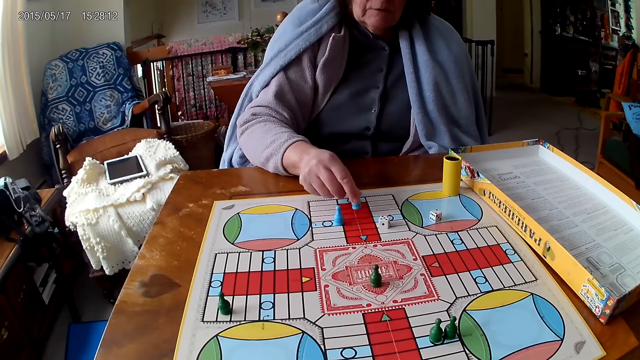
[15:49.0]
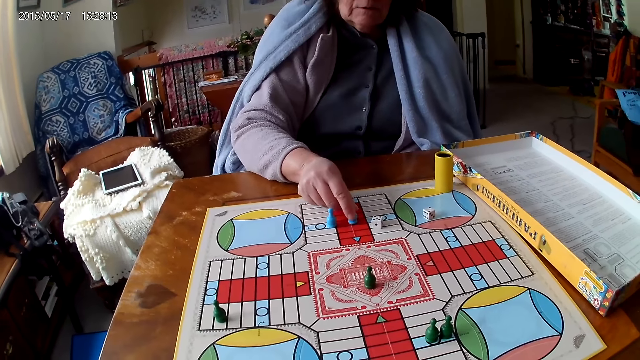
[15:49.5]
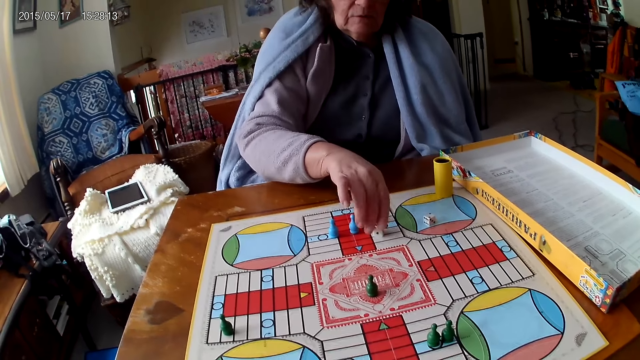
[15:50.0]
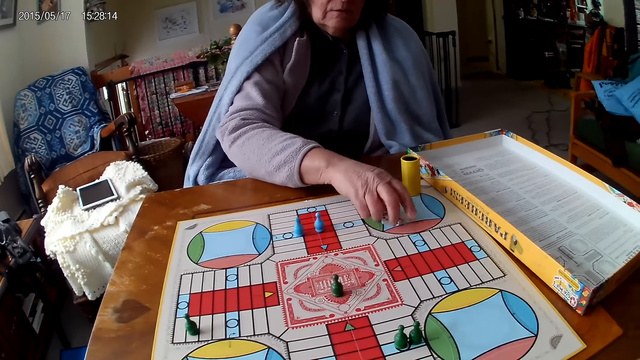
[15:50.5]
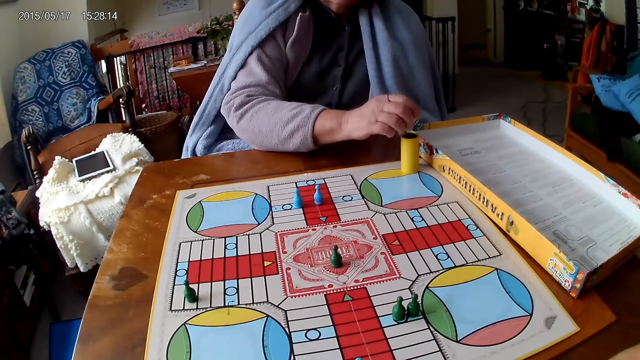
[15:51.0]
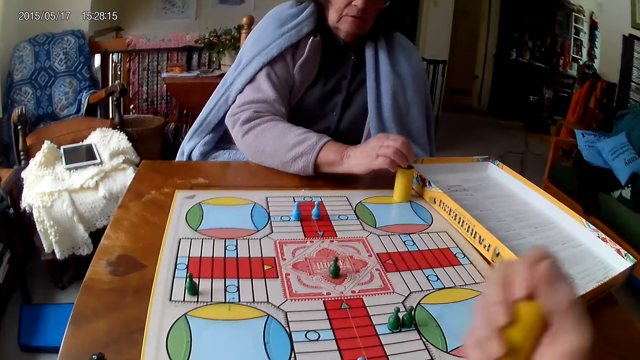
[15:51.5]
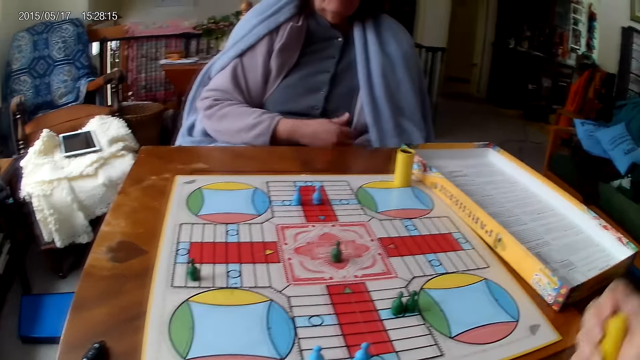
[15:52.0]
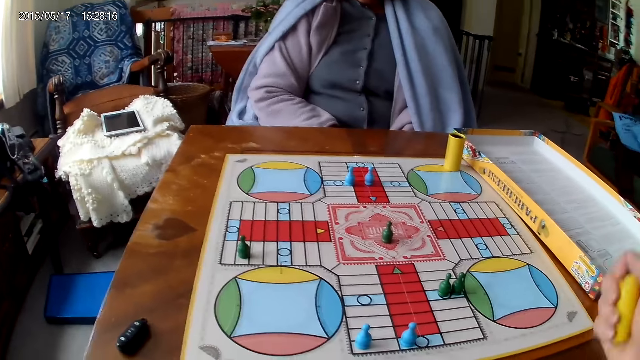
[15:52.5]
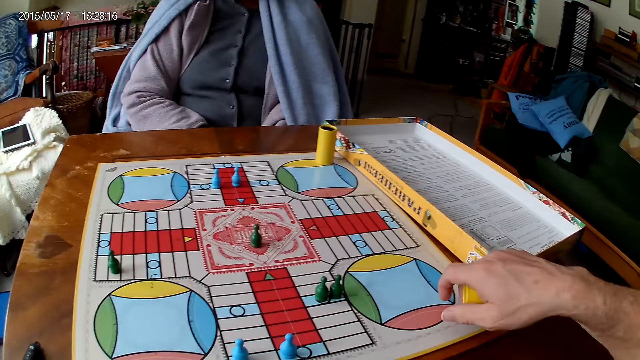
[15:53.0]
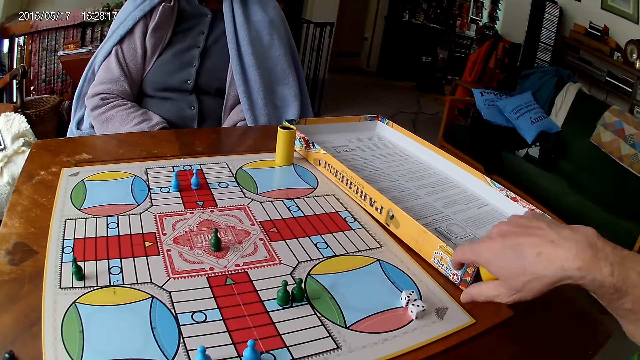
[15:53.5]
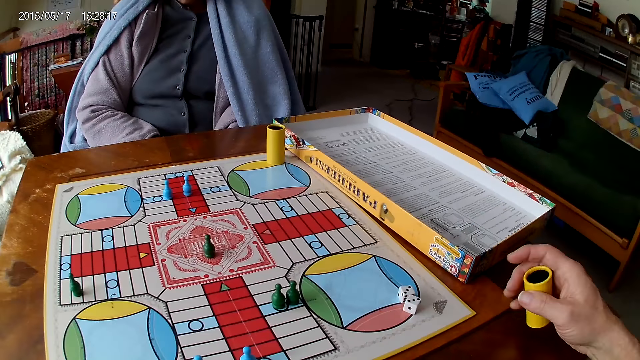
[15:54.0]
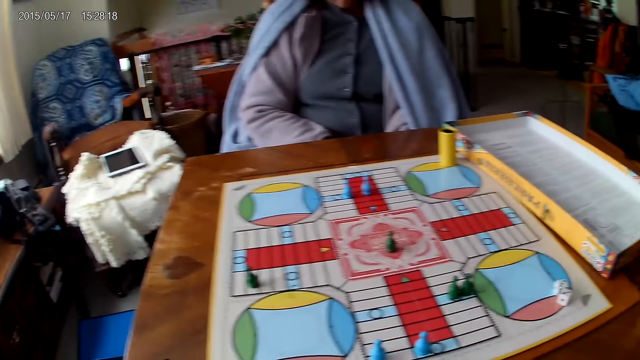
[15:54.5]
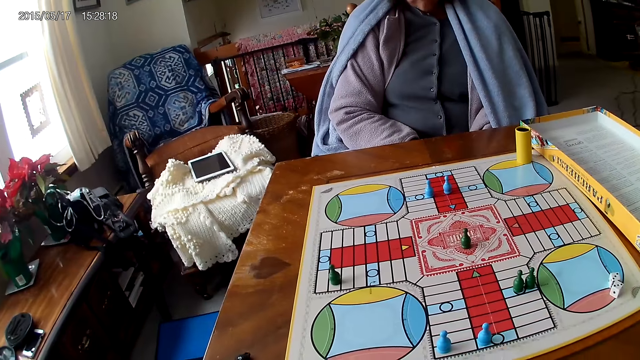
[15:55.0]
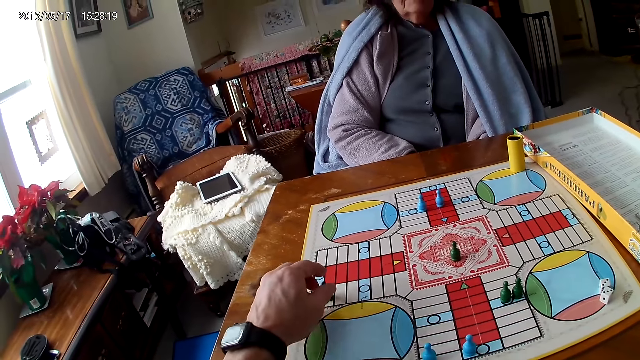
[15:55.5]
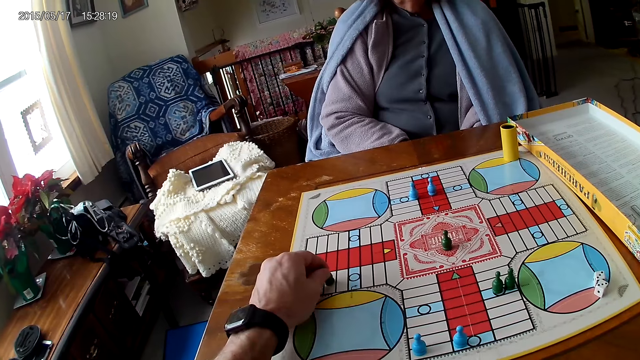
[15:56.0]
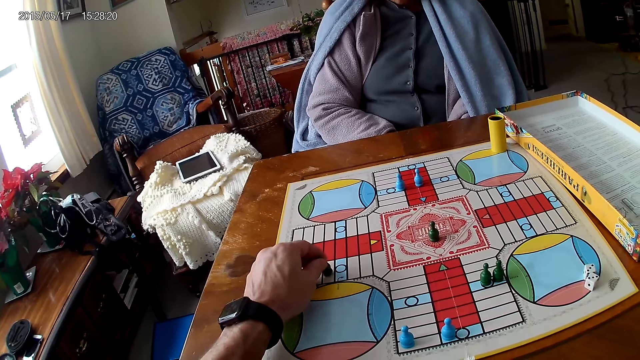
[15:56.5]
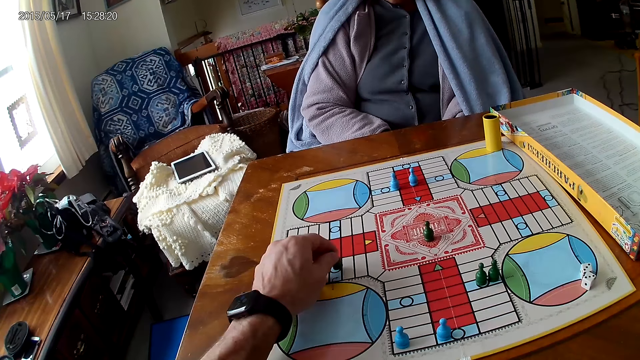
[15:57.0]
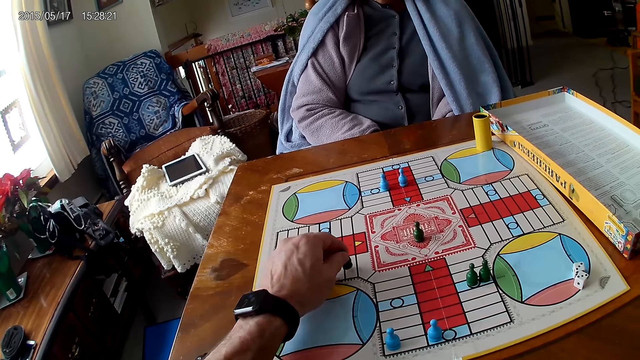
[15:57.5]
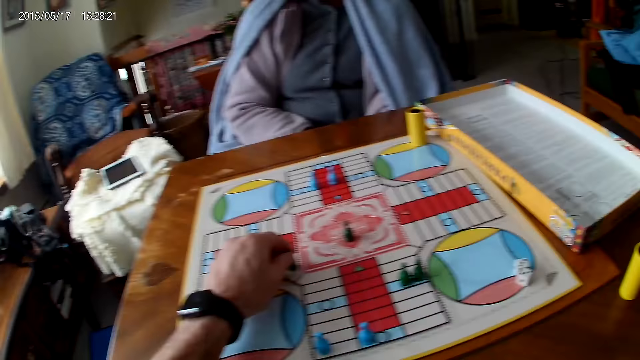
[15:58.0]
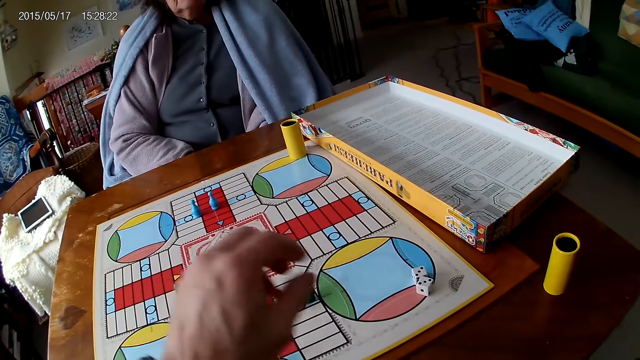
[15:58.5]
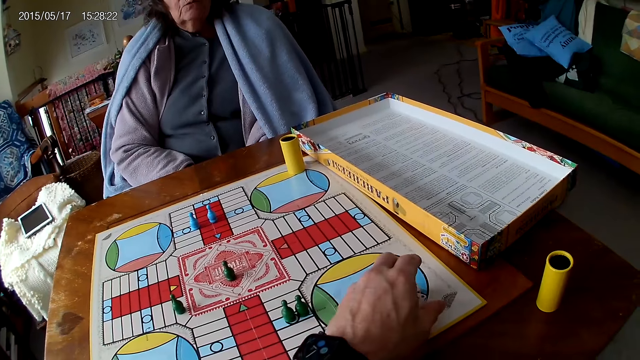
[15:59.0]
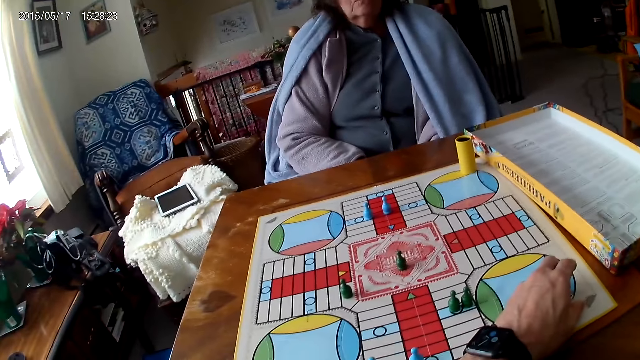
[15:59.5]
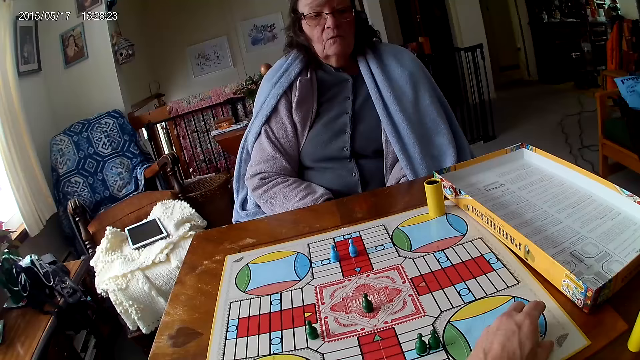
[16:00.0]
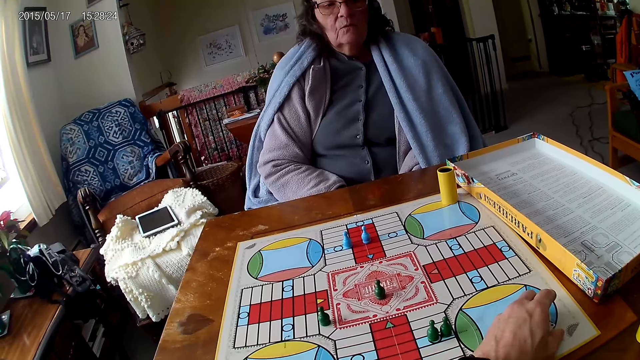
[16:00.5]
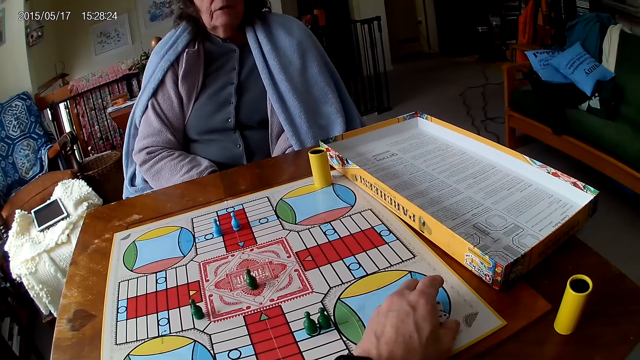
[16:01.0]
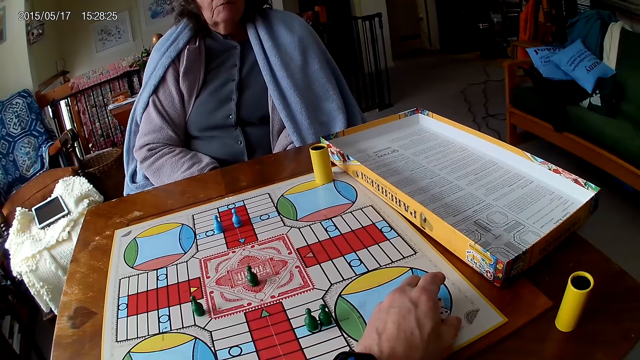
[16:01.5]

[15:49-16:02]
A woman picks her dice from the Ludo board with her right hand. The woman drops the dice into her container. The camera wearer shakes his container with his right hand. He drops the dice in his container on the Ludo board. He drops his container on the table with his right hand. He picks the dice. He moves a piece on the Ludo board with his right hand. He touches the dice.

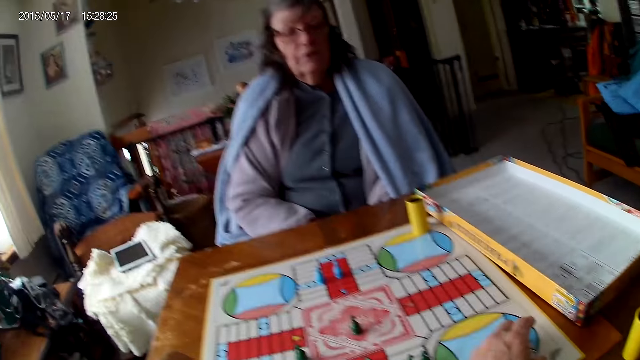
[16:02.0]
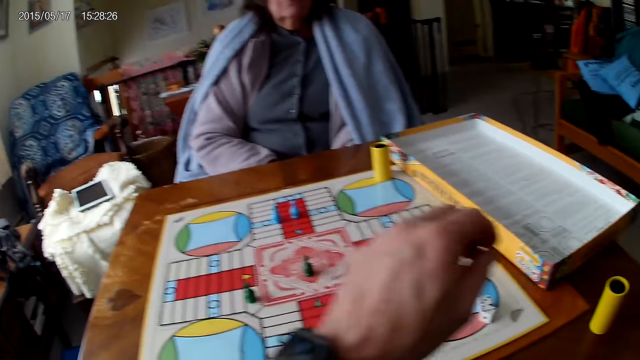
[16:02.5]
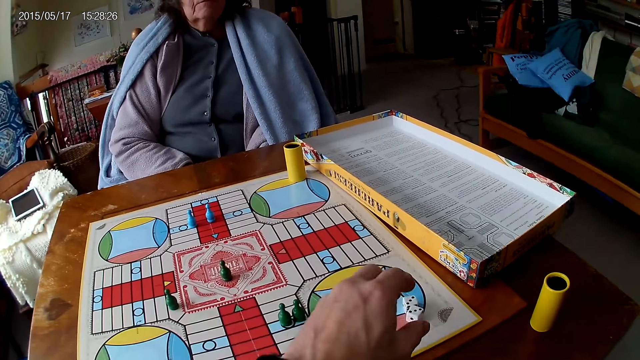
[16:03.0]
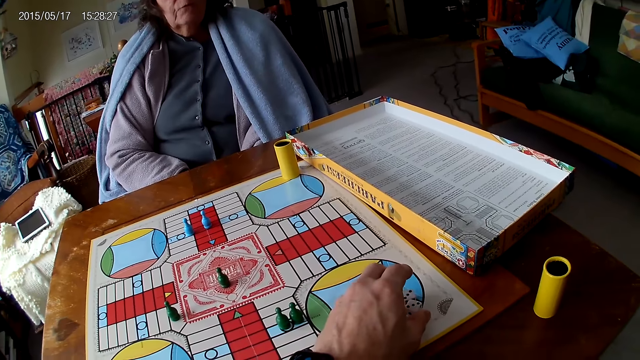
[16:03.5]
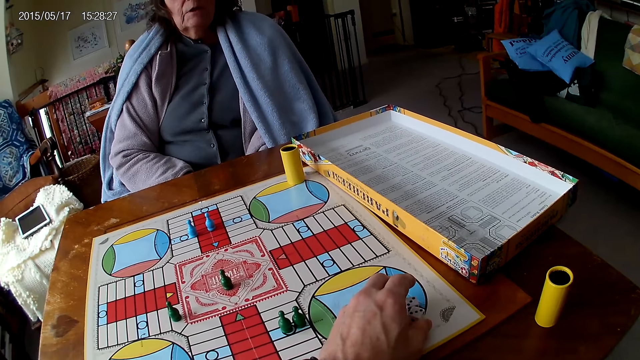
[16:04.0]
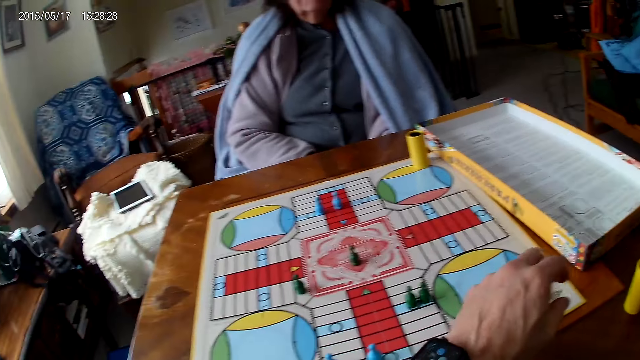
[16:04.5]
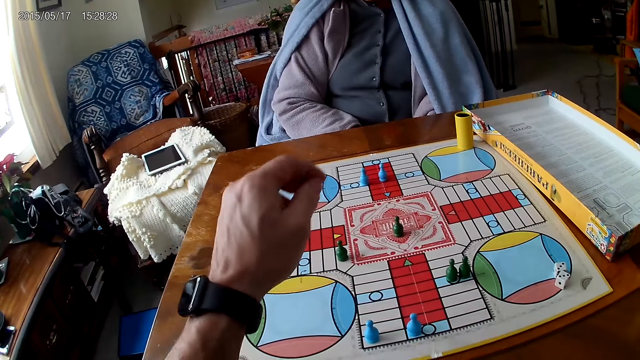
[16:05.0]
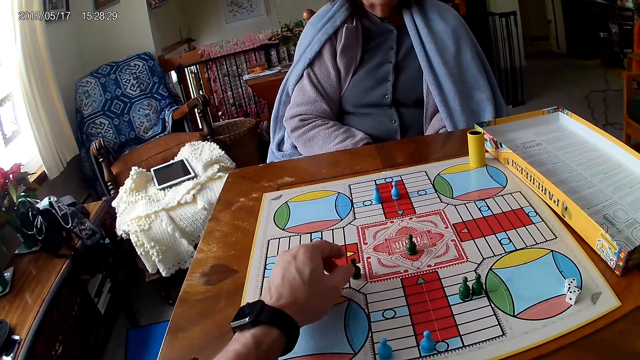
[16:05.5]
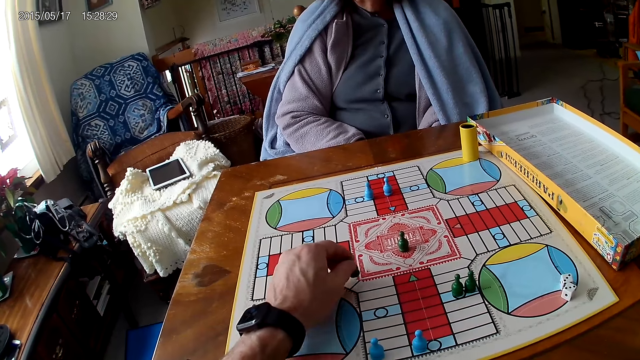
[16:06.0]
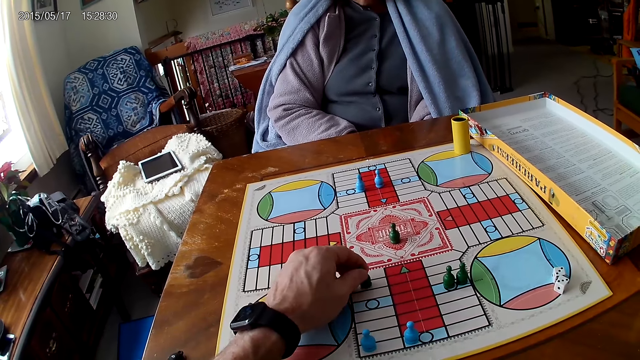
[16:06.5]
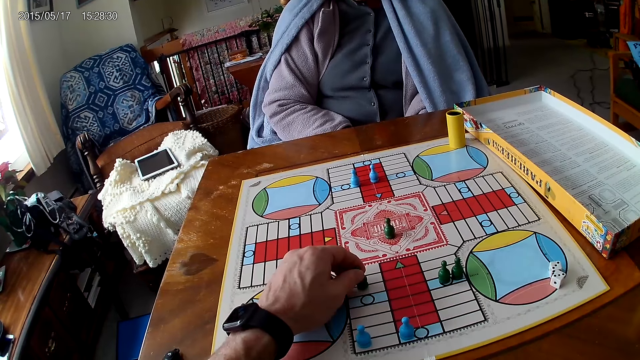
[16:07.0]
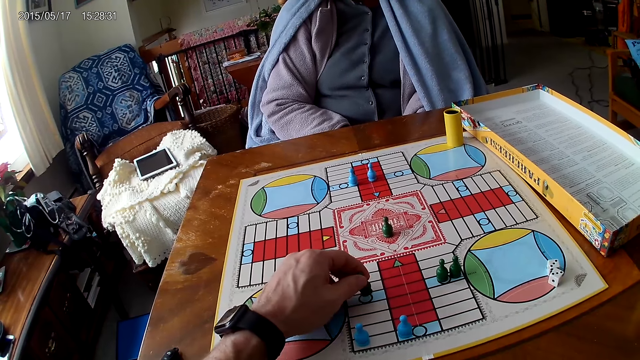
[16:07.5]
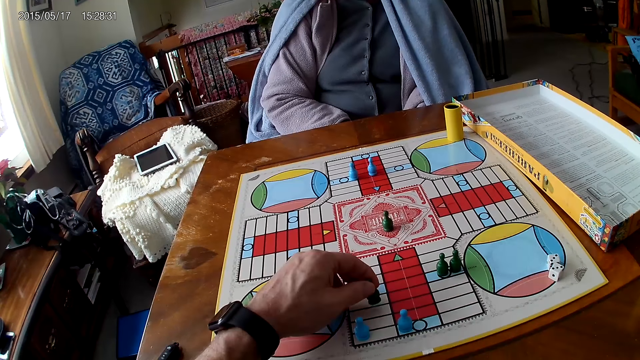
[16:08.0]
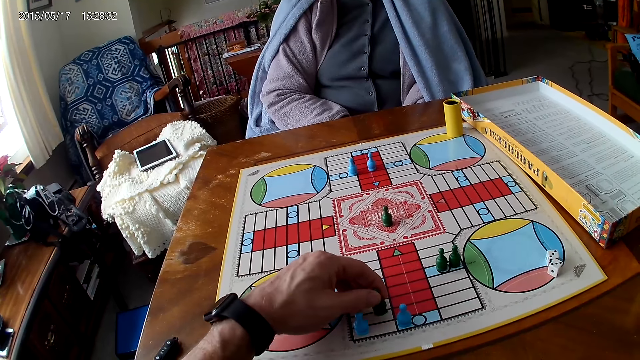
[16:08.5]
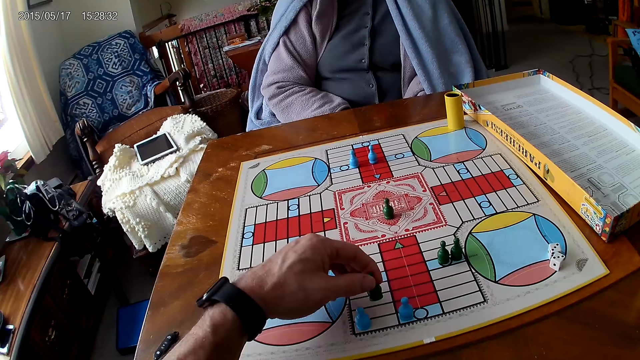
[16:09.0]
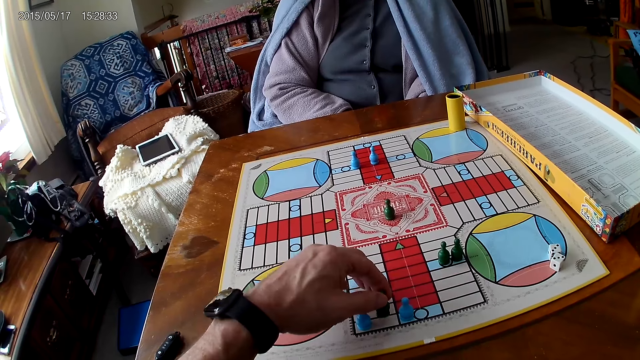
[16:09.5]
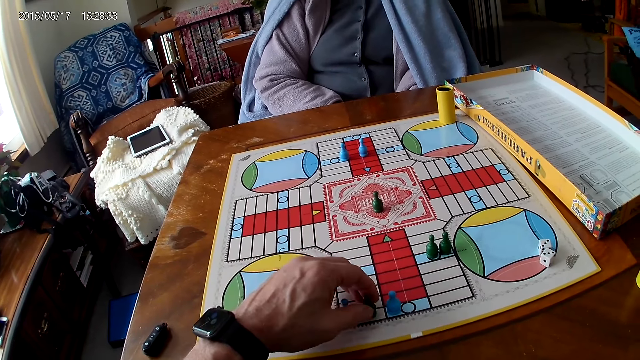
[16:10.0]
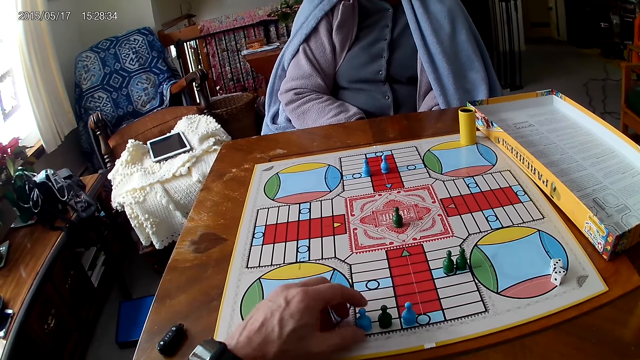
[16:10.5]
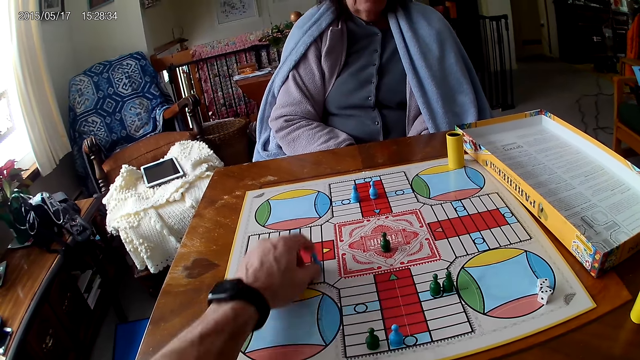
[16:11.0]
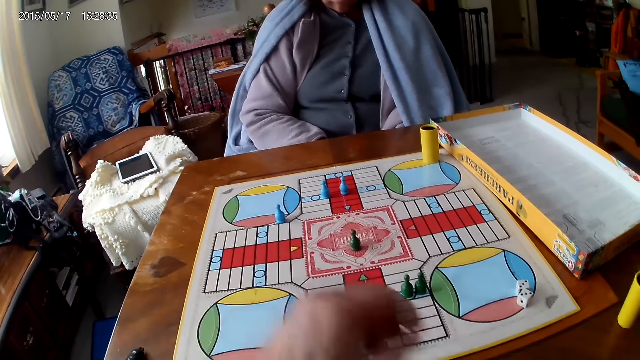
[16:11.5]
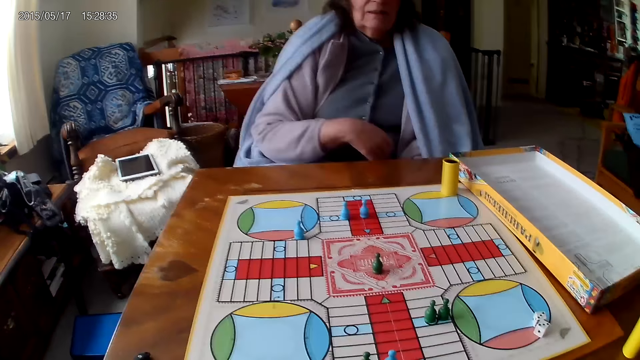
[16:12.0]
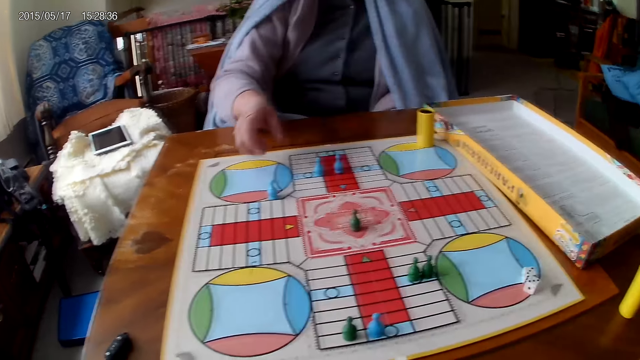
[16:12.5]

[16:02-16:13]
The camera wearer picks the dice. He moves the piece on the Ludo board with his right hand. He picks the dice and throws the dice. He moves a piece on the Ludo board with his right hand.
